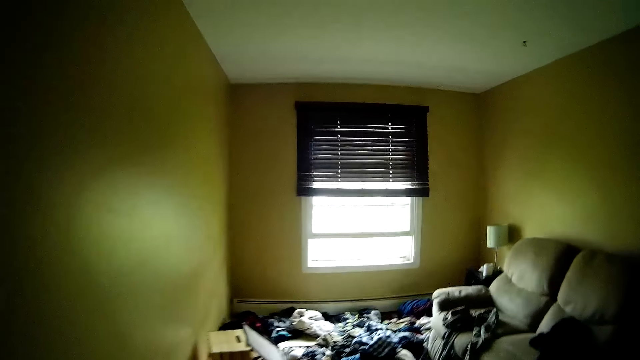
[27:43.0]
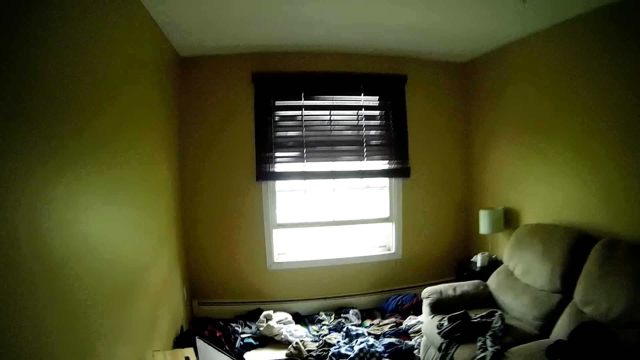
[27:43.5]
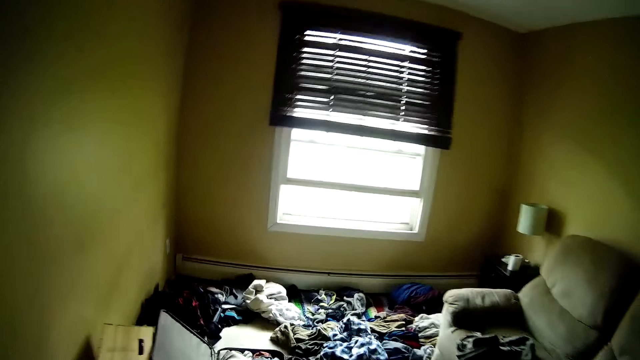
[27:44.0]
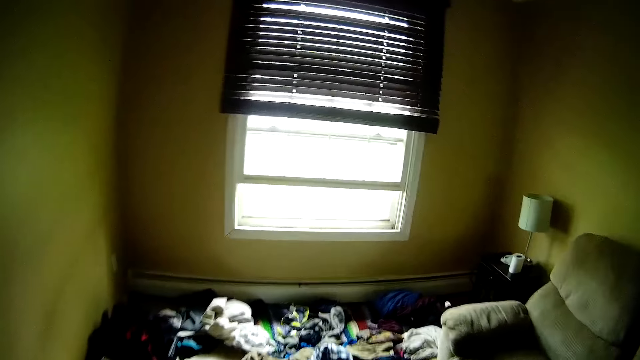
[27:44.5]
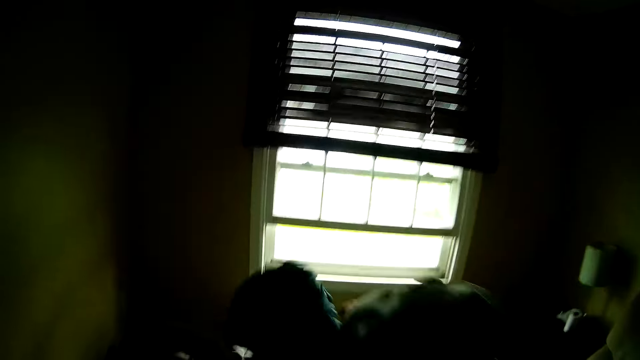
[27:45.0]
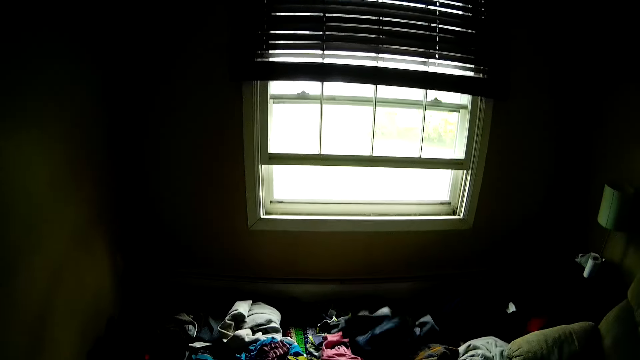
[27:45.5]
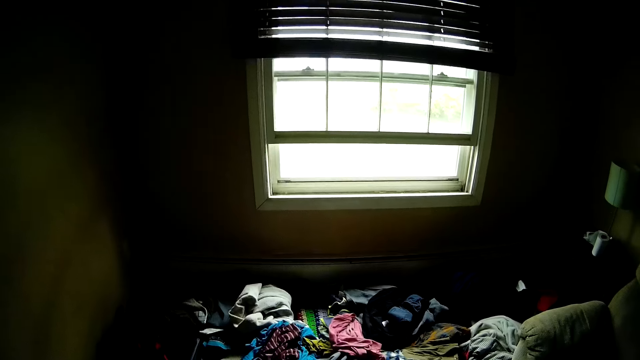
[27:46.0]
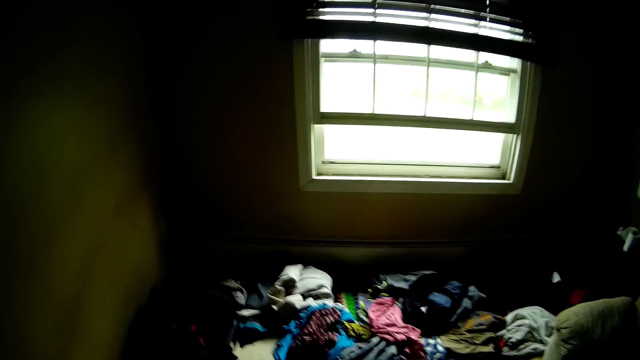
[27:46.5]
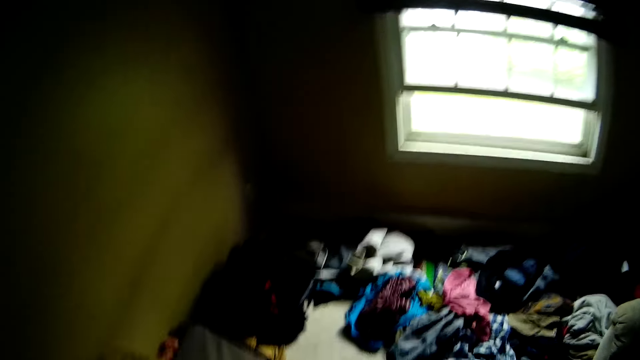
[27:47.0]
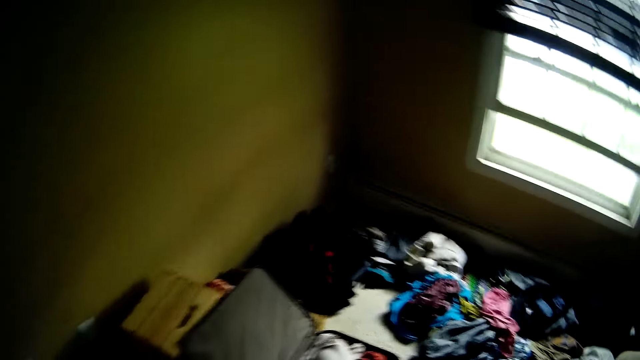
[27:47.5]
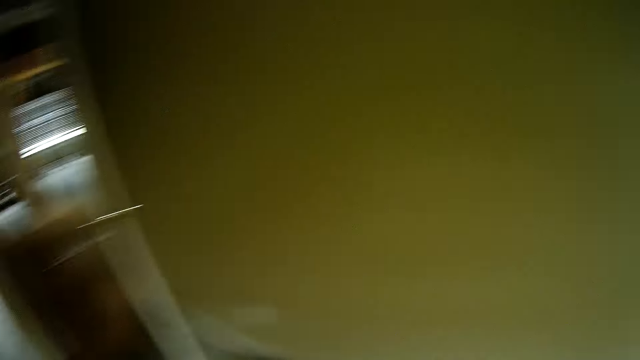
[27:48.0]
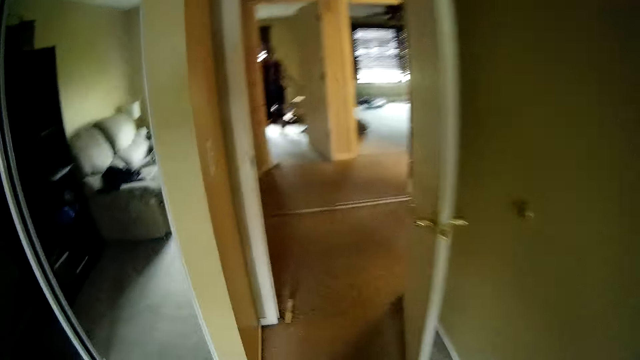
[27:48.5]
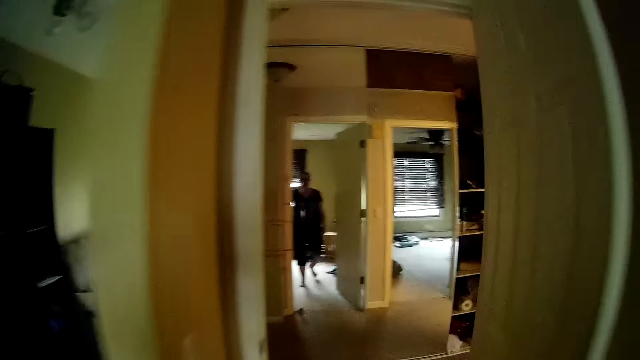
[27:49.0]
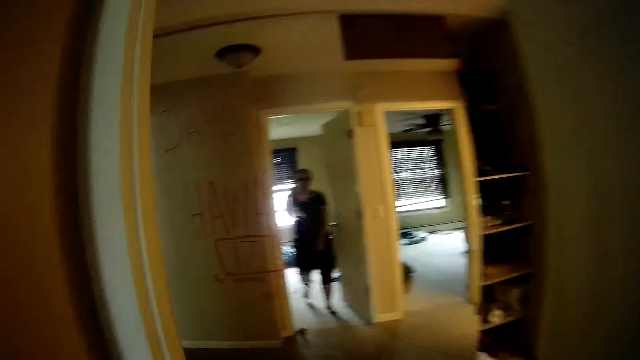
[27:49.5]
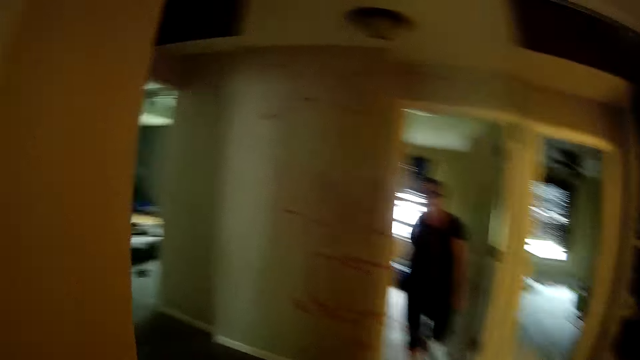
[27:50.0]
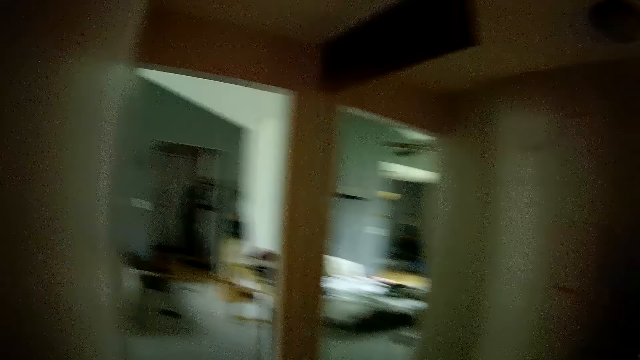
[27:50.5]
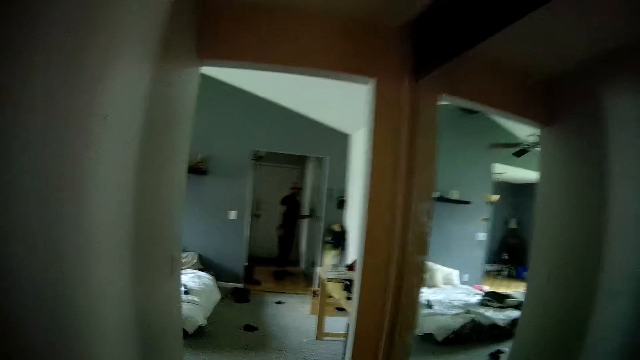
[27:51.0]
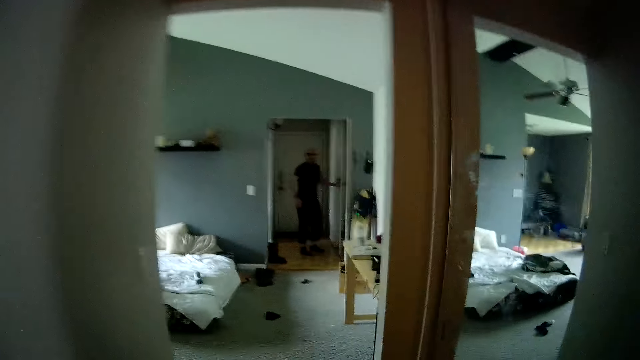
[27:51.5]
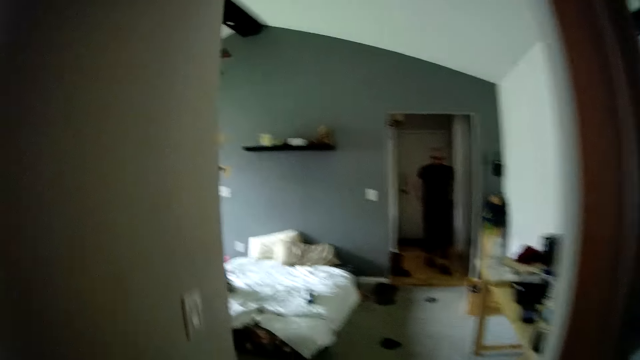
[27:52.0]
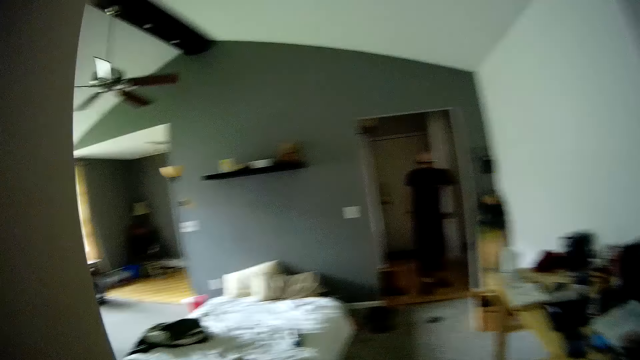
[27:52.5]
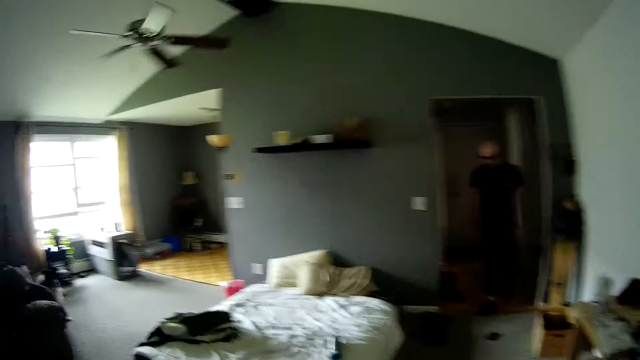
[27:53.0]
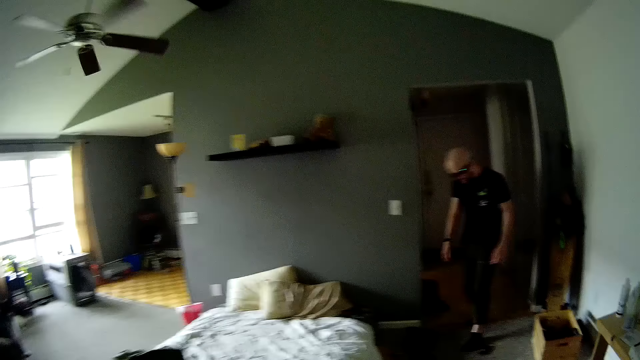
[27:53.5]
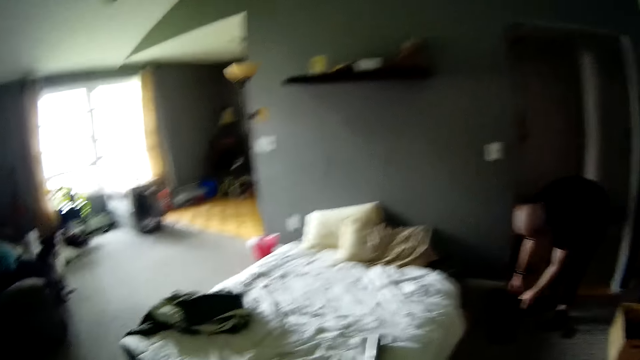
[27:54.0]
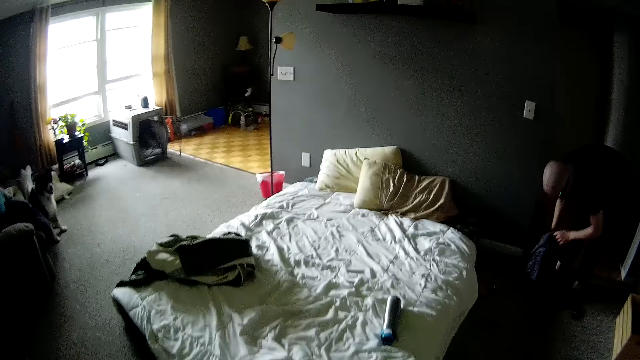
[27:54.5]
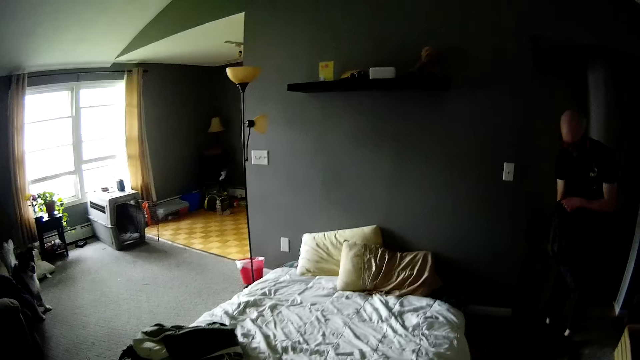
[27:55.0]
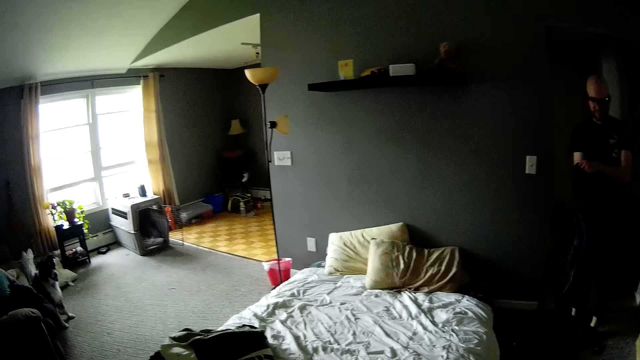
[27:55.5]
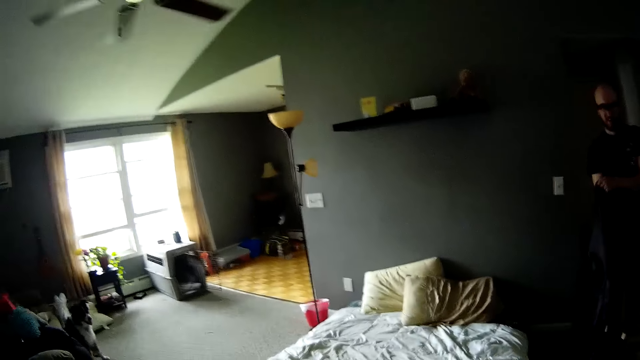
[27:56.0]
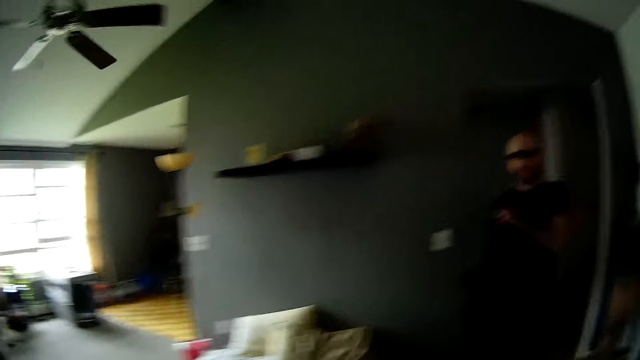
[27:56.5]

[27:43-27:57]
The camera wearer flings some fabrics on a pile of fabrics on a mat in the room with her right hand. She walks out of the laundry room to the bedroom. She turns around. She looks around. A man closes a door with his left hand. The man holds the door. The man adjusts his top with both hands. The man walks around. The camera wearer walks around. The man bends and grabs a jacket from the floor with both hands. The man stands up.

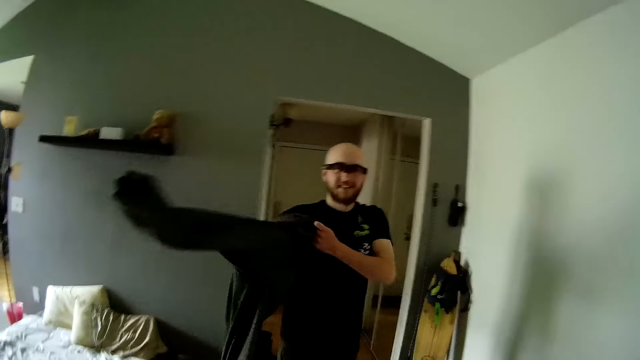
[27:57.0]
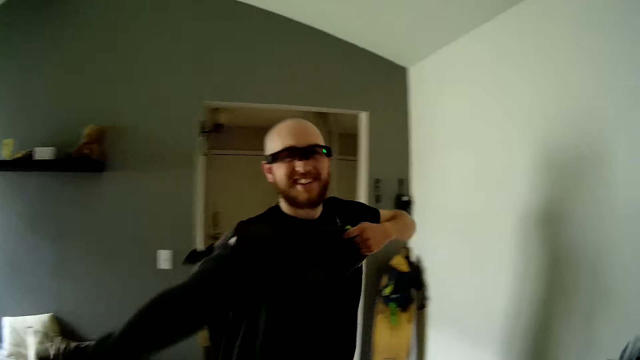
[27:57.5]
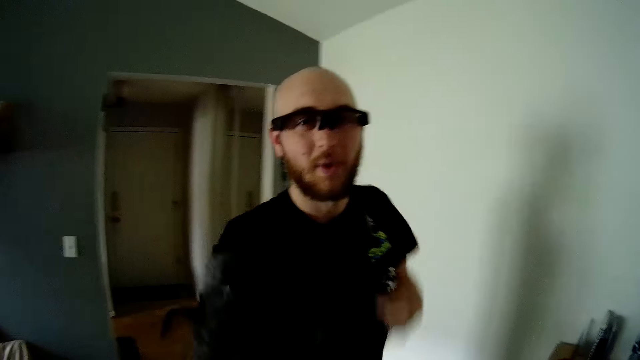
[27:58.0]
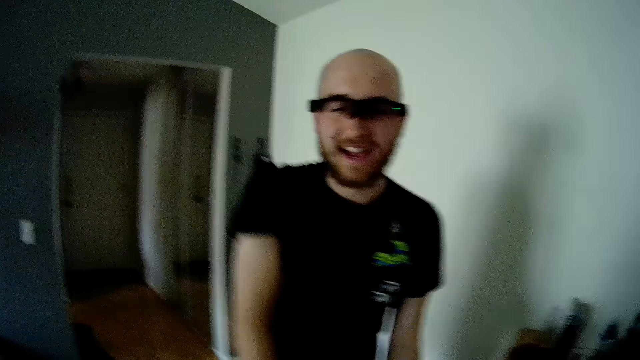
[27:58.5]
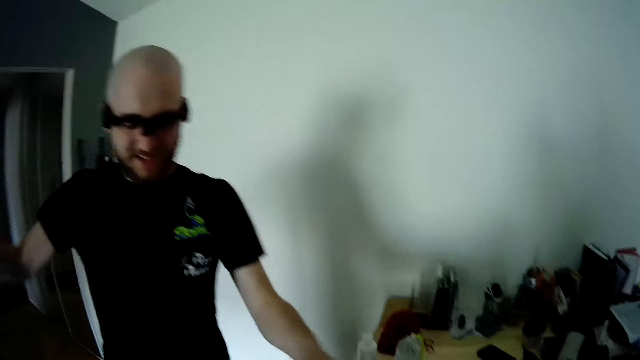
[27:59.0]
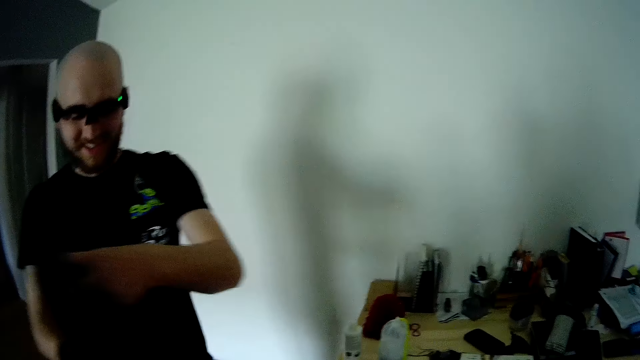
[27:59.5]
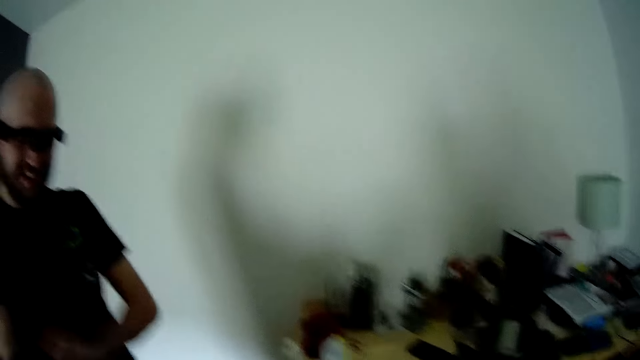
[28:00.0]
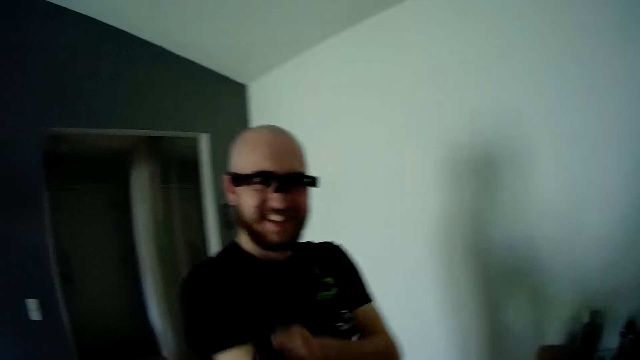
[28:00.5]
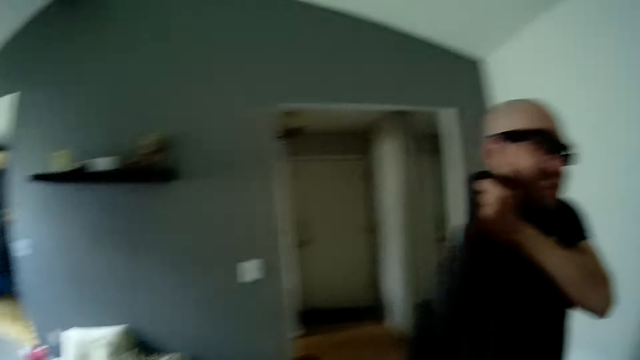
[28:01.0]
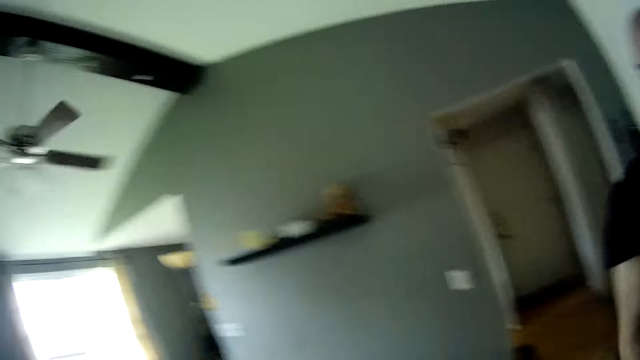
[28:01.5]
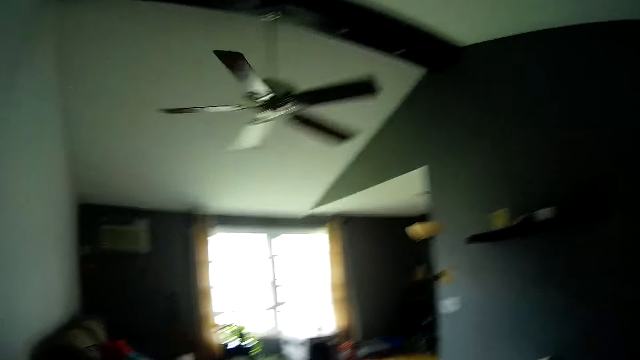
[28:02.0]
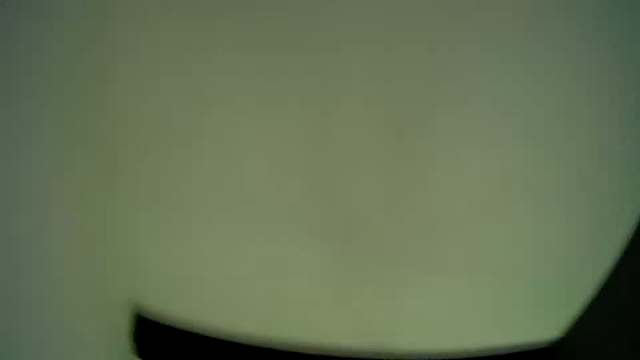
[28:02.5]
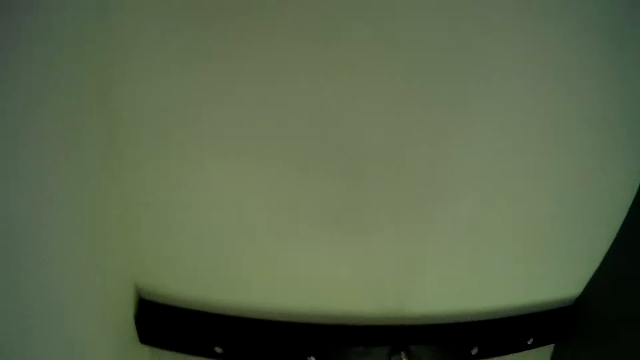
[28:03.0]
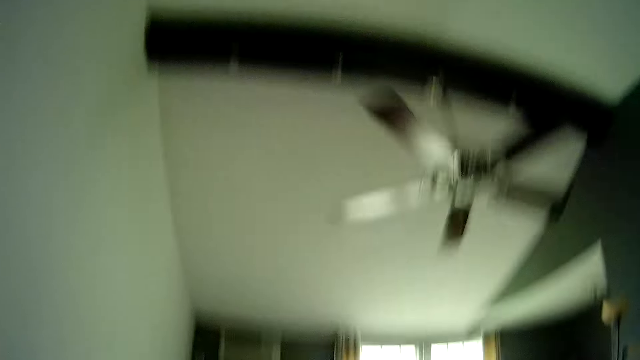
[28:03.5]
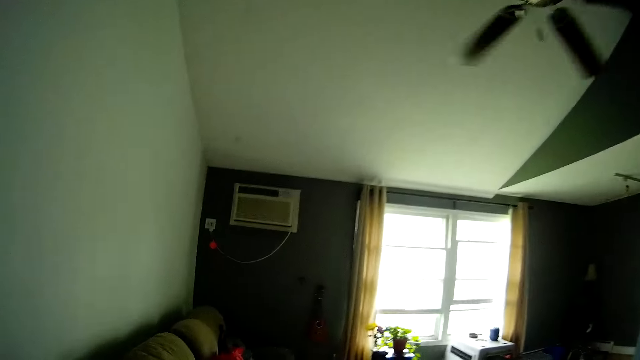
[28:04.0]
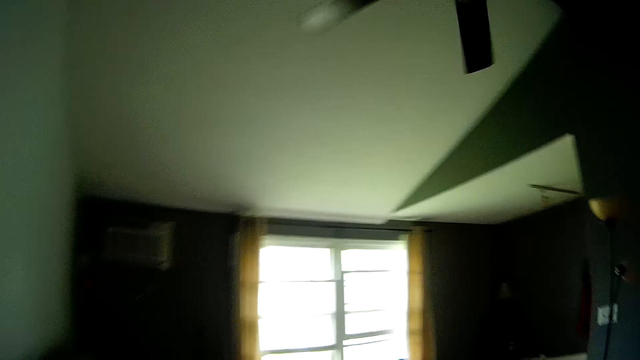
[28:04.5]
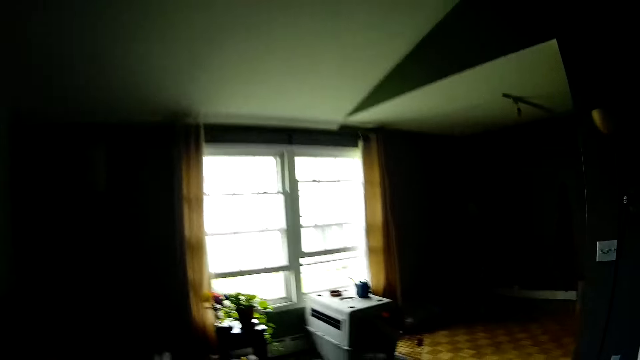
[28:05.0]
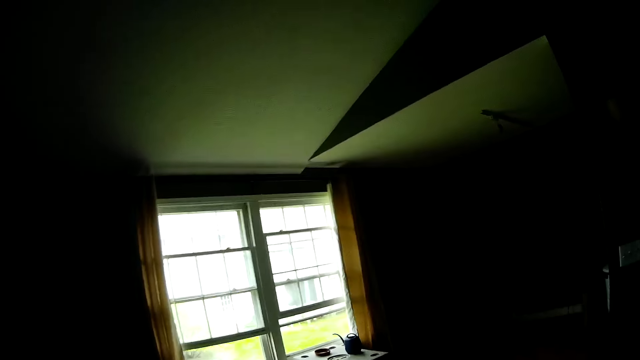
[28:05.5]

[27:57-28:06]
A man straightens the clothes. The man turns out the jacket with both hands. The man talks to the camera wearer. The camera wearer looks around.
